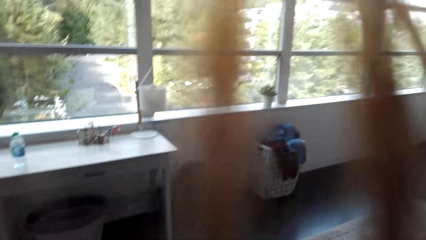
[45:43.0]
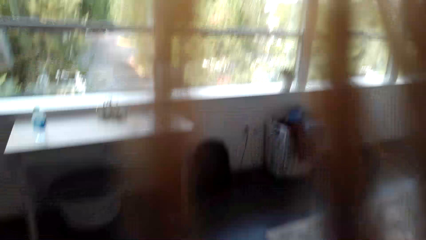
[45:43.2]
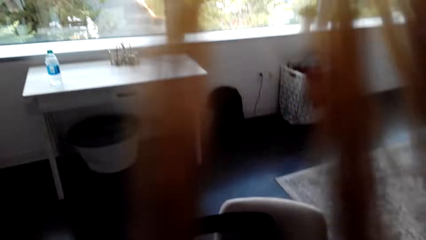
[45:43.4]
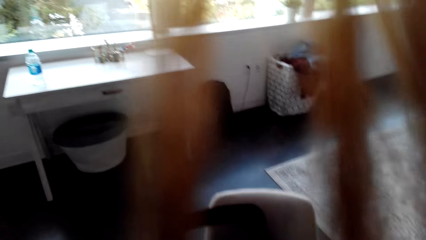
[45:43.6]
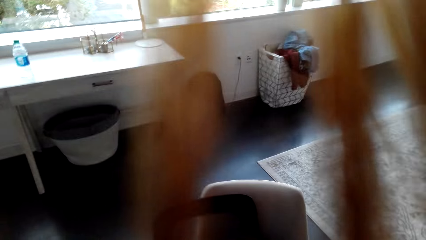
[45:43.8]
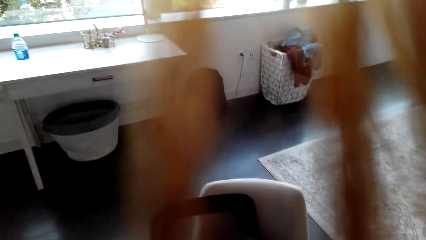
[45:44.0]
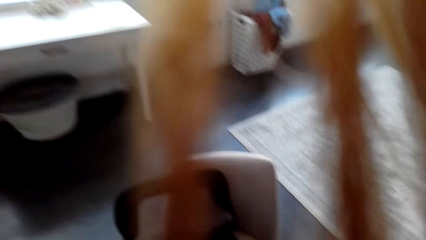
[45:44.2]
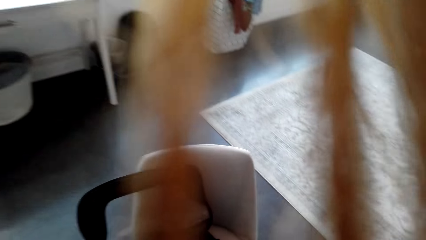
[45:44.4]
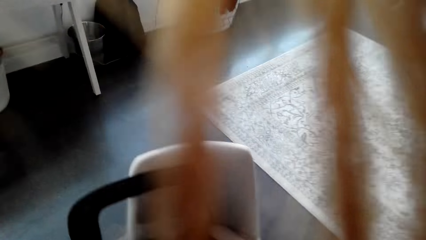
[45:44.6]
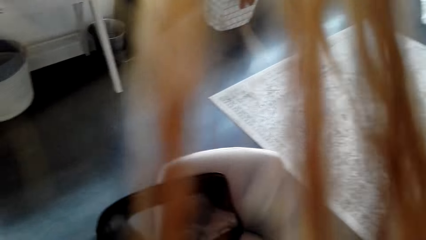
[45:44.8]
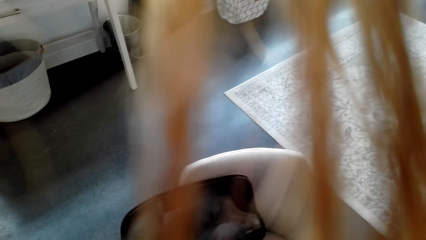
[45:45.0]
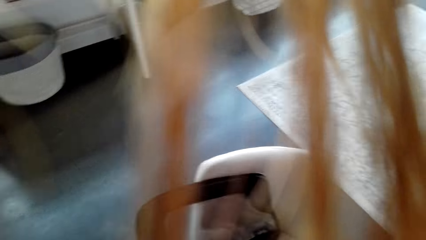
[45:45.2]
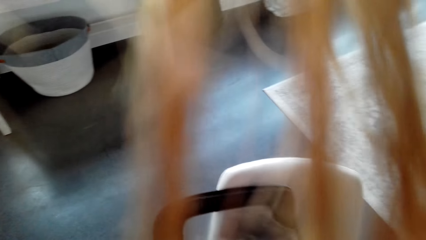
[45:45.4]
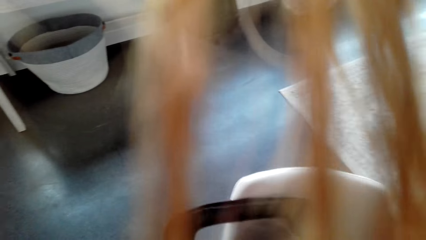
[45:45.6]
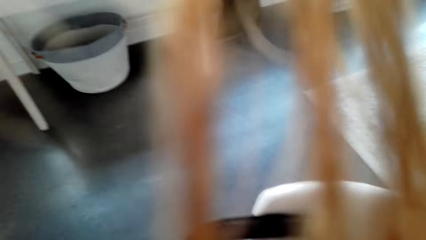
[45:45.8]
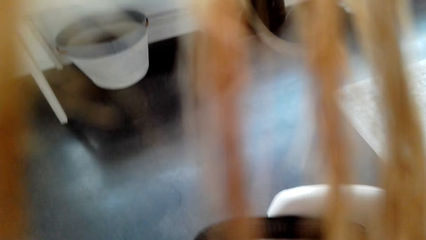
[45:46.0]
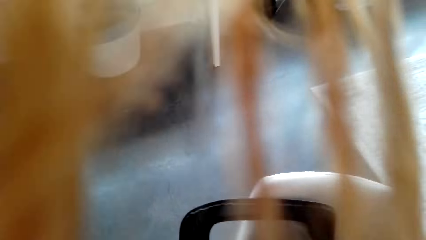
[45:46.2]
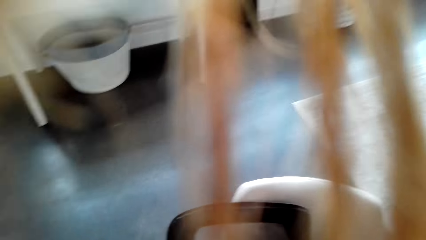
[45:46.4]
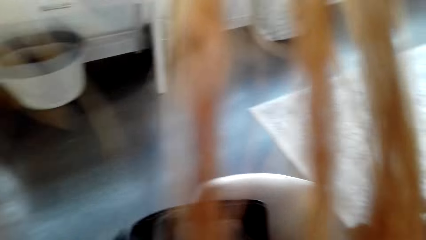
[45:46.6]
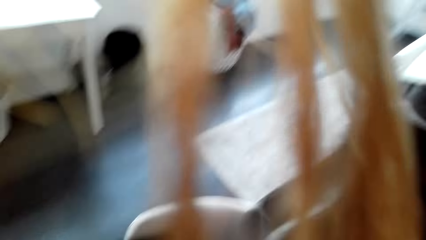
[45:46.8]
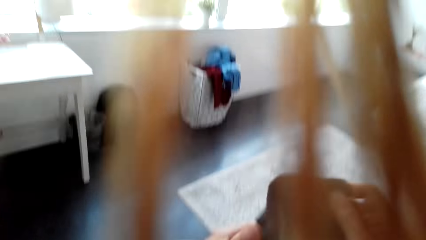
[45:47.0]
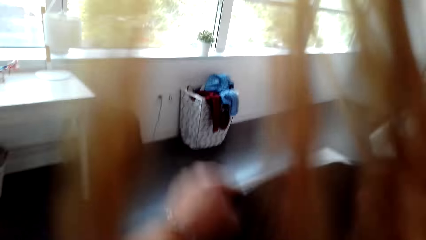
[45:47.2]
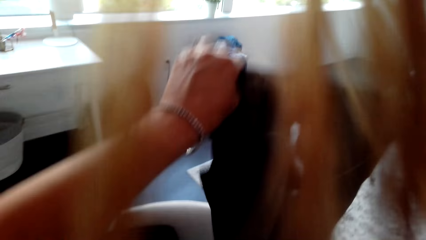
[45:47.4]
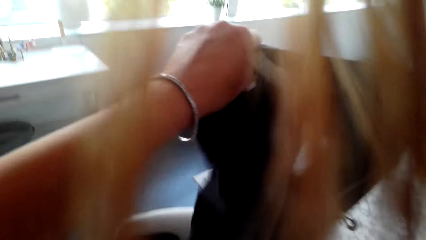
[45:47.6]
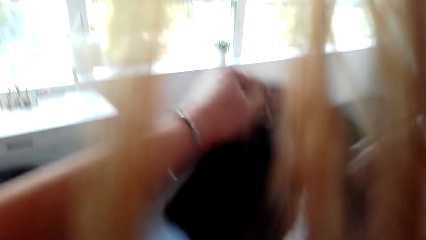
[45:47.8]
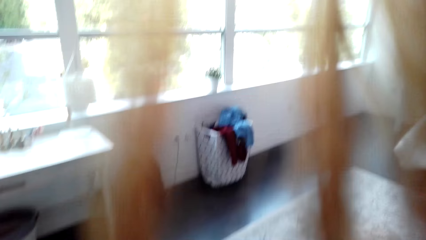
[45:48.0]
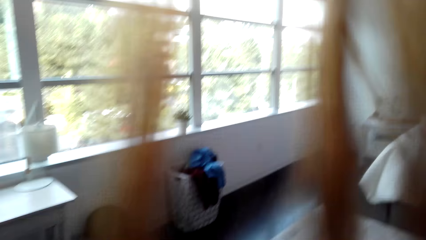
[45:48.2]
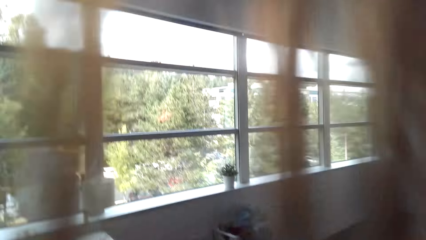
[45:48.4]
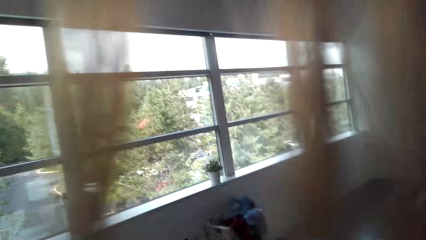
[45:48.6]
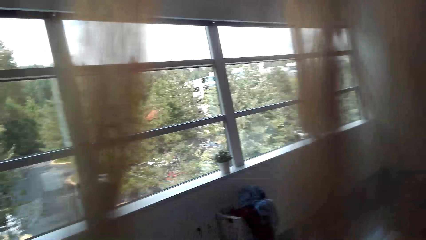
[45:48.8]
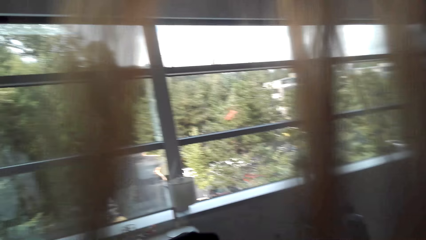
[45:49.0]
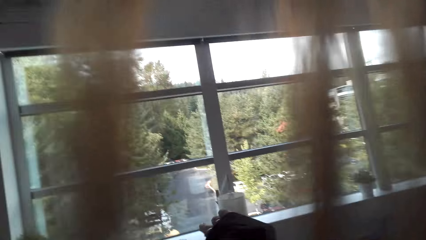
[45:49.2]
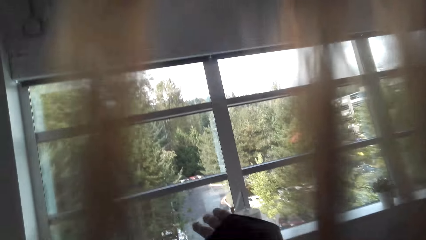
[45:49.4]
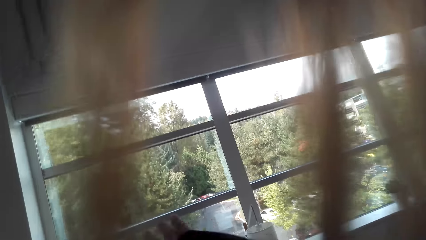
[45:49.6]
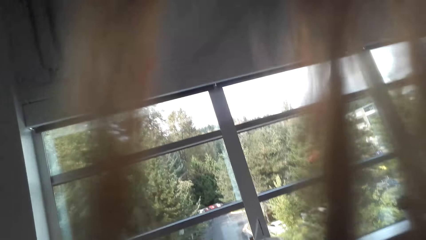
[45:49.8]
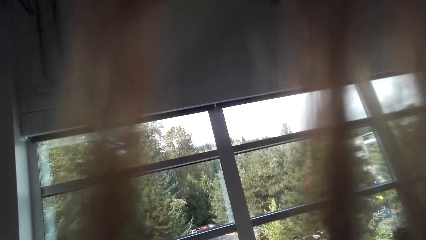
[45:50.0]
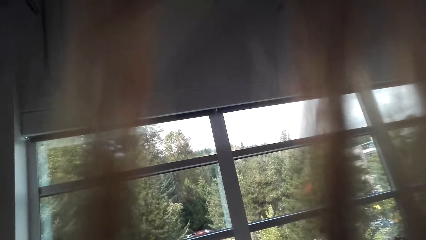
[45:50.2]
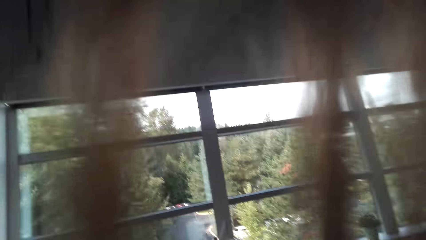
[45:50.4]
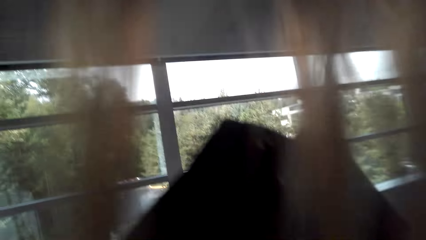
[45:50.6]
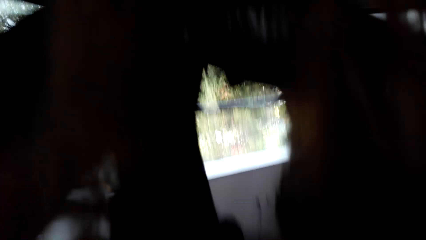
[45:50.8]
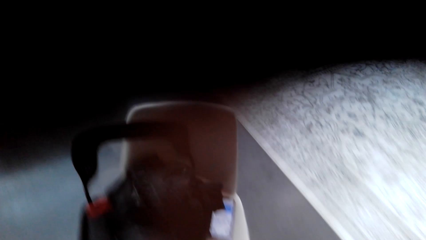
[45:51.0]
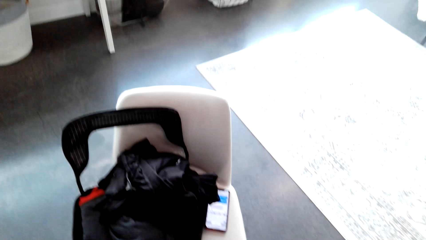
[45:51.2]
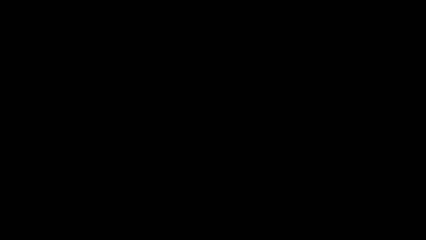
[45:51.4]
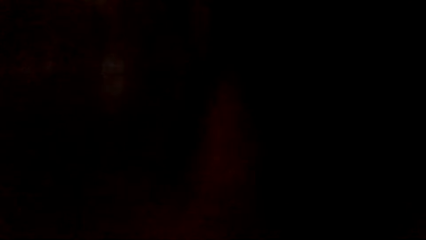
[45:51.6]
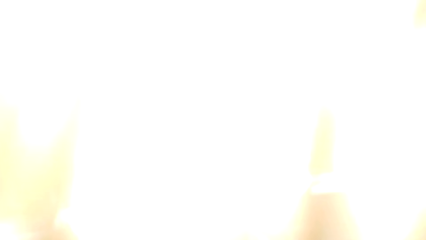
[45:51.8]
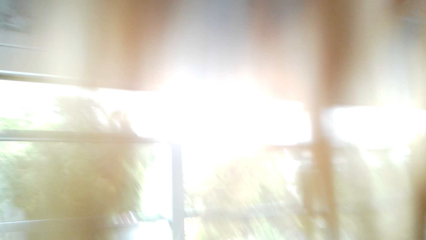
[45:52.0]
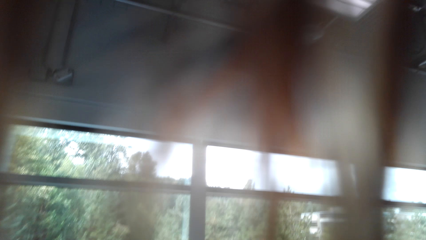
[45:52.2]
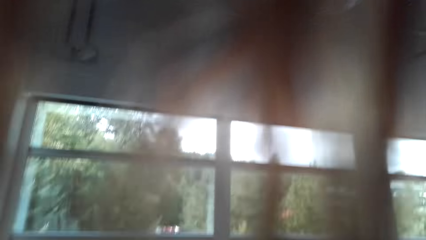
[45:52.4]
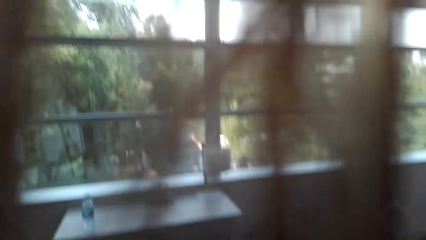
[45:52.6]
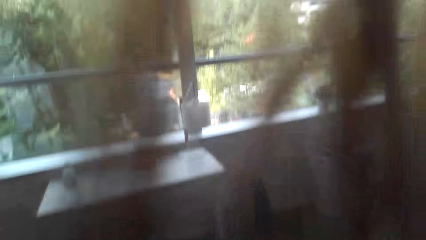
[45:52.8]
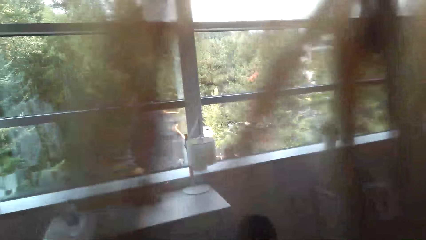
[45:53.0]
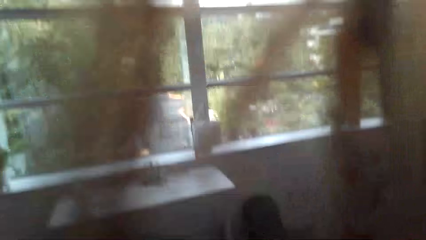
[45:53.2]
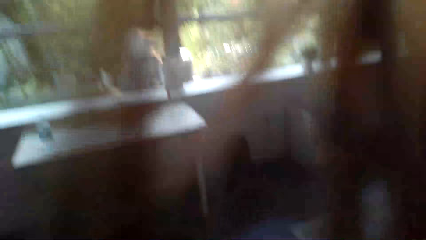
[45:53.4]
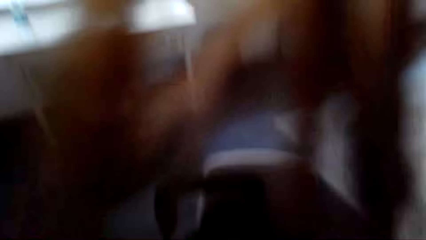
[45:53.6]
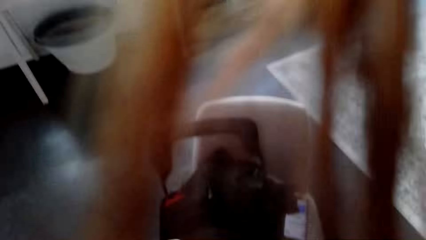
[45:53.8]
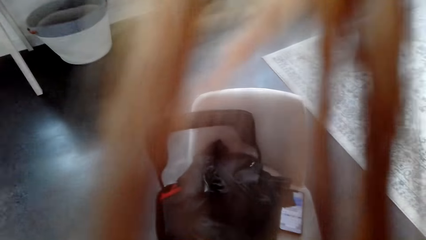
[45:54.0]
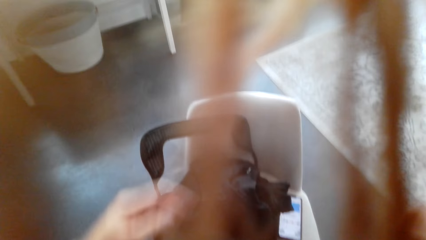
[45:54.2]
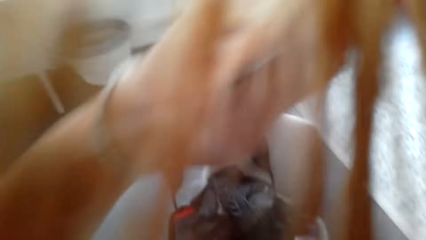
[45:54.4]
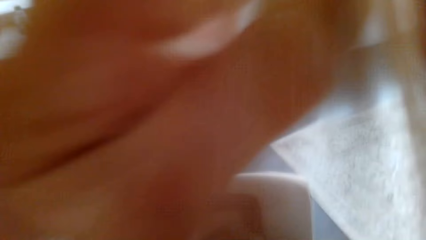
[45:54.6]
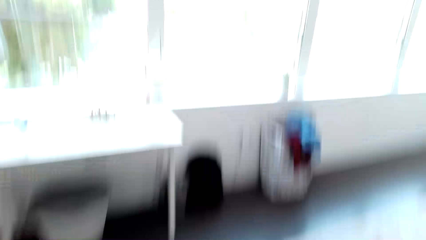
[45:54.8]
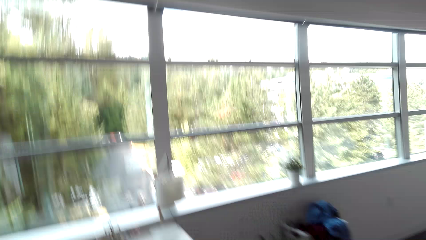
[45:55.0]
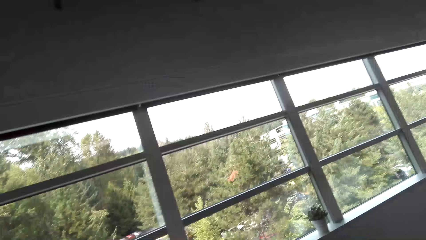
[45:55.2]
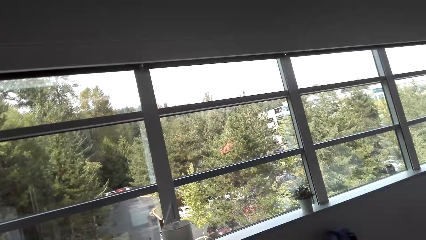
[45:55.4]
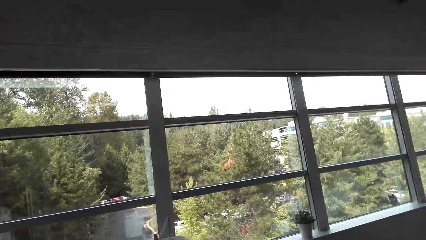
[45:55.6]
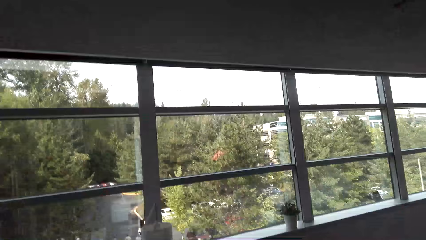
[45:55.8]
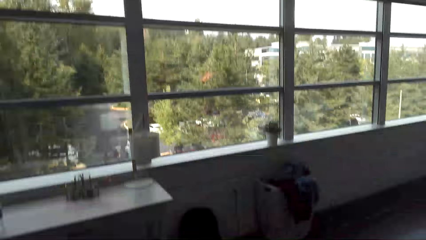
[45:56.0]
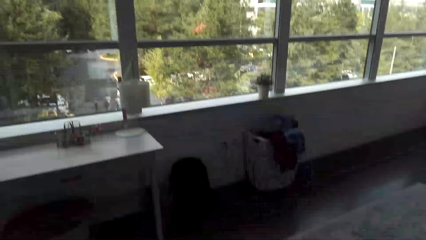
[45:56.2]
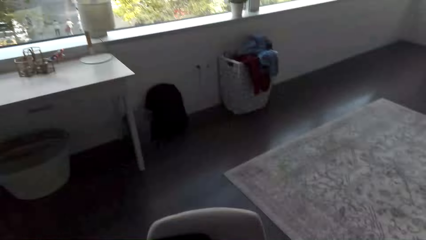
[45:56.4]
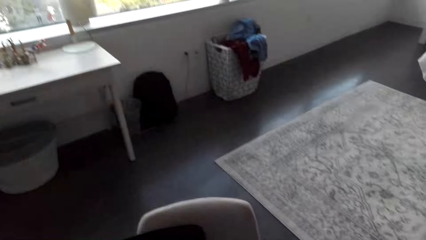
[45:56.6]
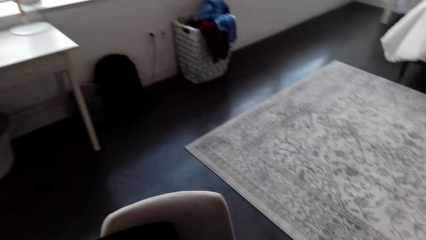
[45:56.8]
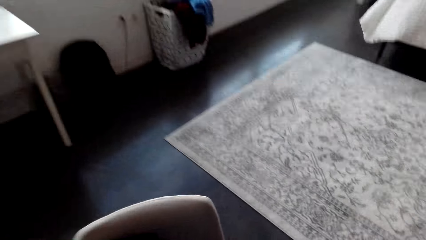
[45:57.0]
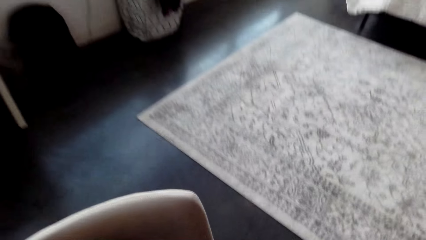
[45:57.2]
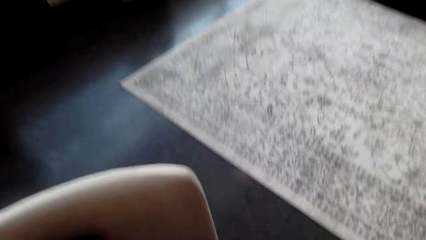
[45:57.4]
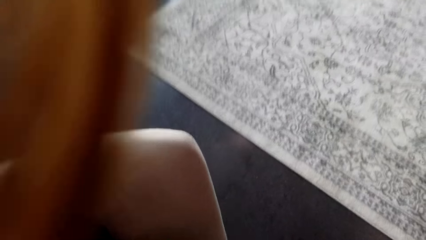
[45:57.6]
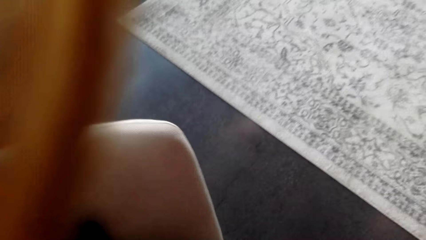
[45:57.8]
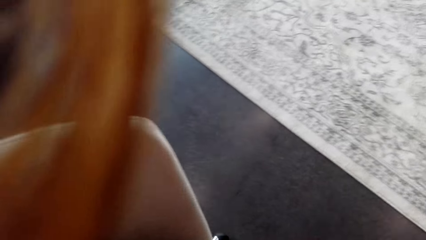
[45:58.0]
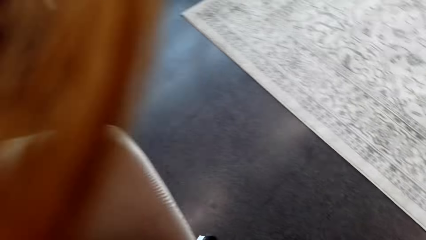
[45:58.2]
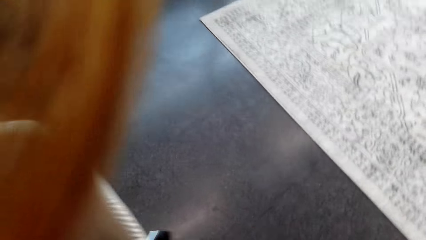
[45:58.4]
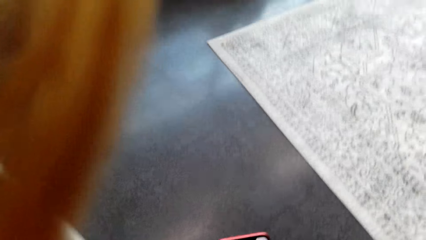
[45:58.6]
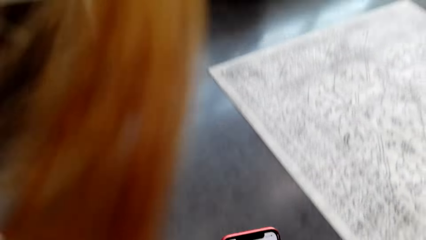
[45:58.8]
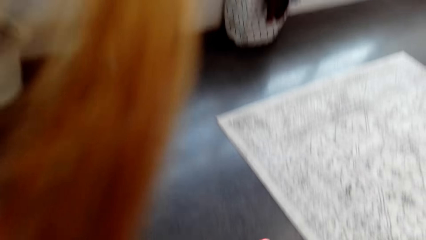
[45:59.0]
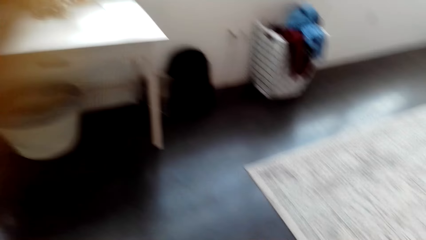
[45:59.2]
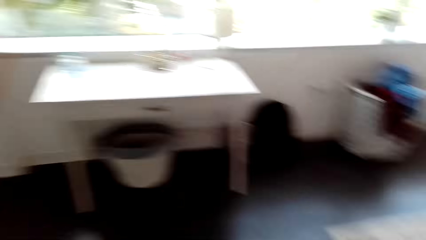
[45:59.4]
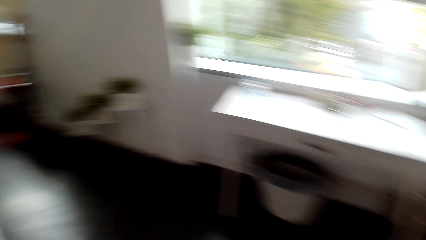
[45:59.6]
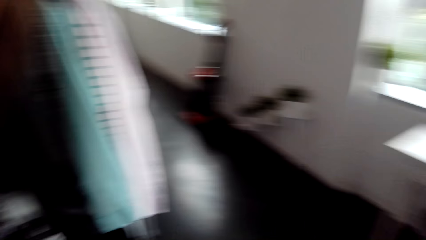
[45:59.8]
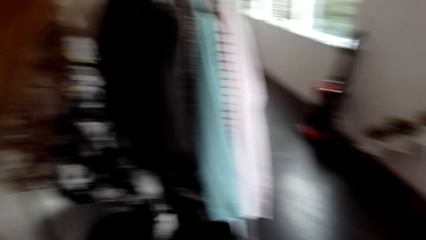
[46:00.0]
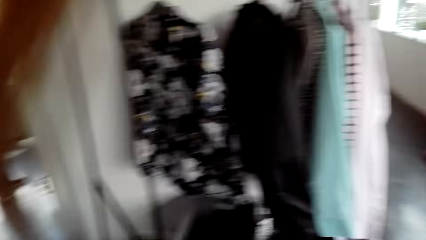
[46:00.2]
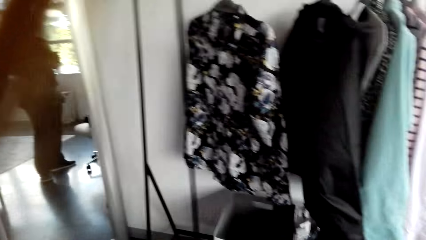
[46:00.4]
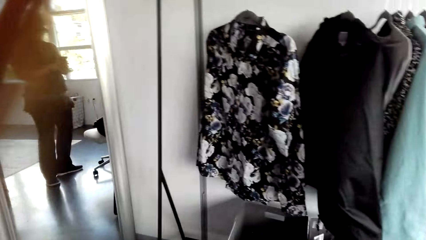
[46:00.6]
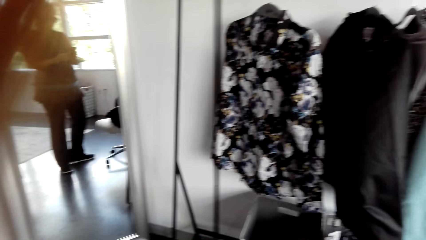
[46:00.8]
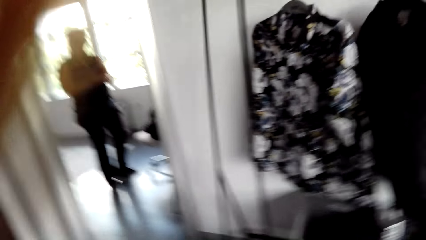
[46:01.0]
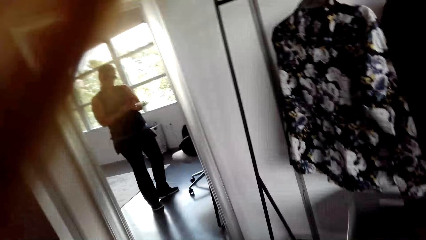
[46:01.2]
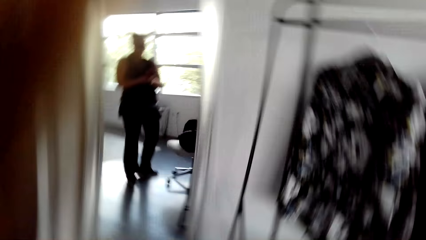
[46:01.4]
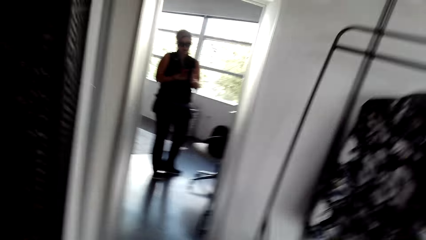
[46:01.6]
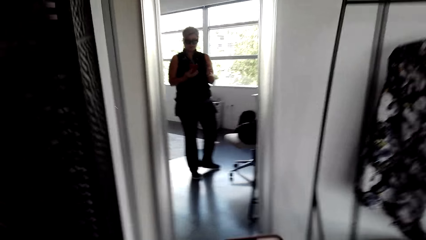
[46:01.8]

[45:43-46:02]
The camera wearer whistles. They move. They look at the mirror. They move around.
